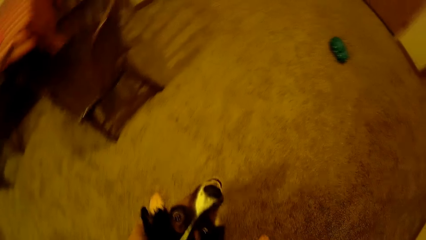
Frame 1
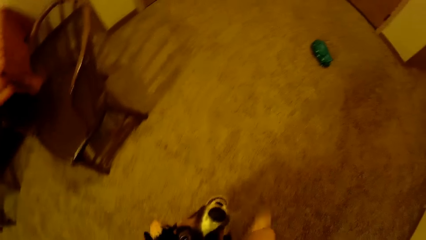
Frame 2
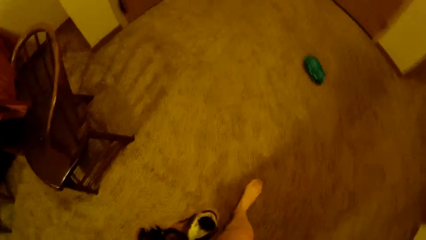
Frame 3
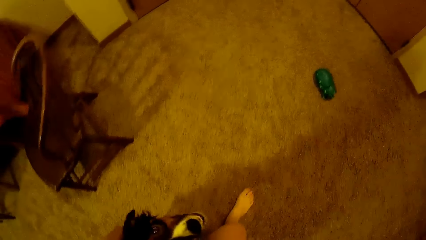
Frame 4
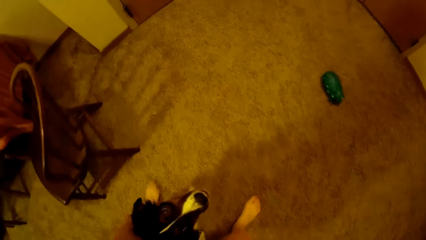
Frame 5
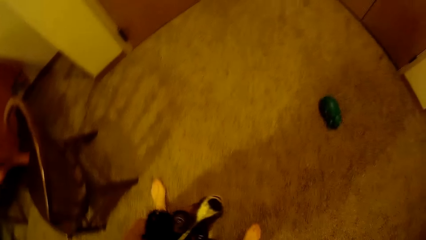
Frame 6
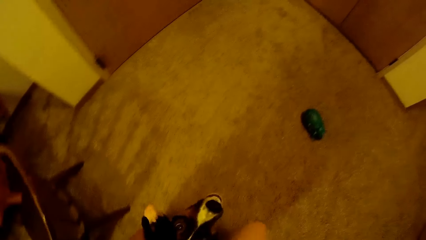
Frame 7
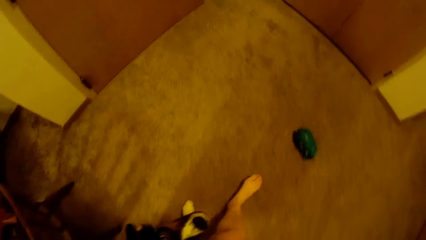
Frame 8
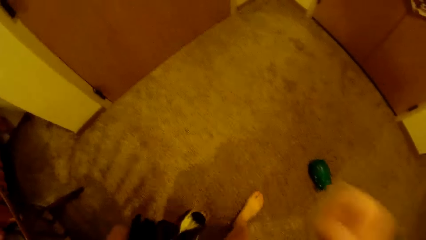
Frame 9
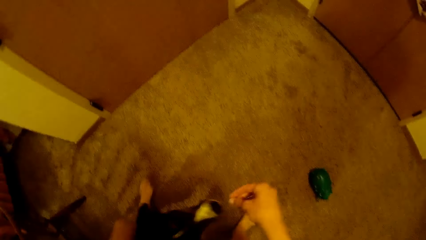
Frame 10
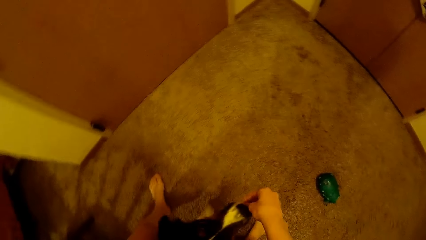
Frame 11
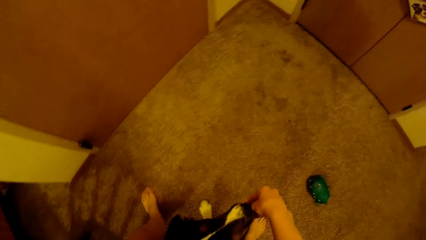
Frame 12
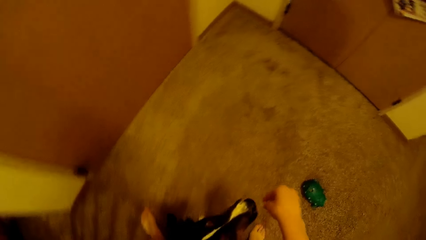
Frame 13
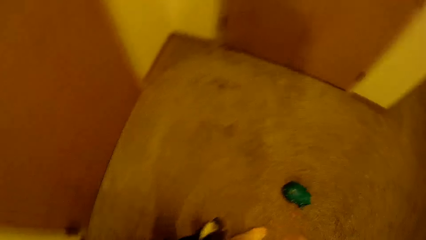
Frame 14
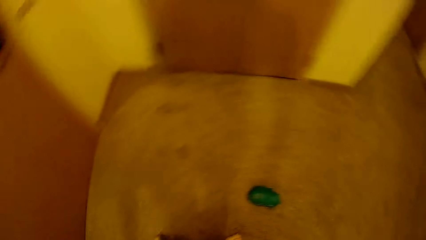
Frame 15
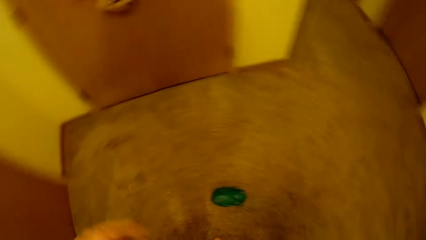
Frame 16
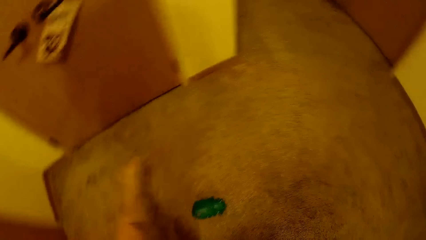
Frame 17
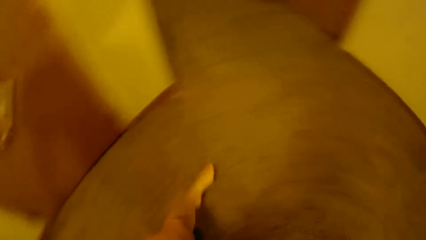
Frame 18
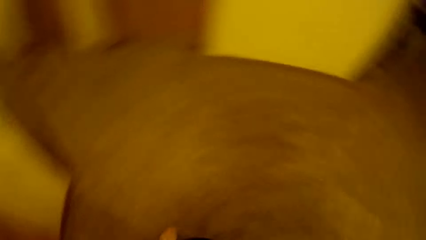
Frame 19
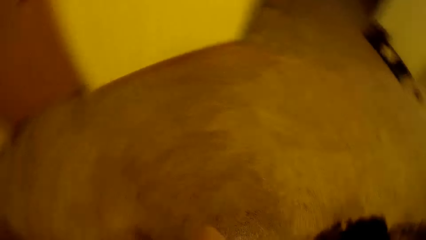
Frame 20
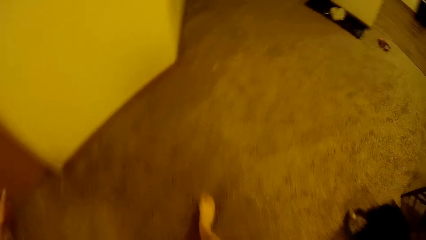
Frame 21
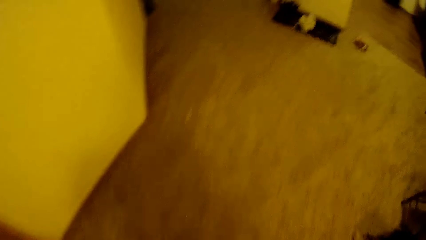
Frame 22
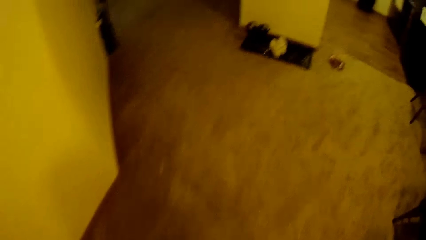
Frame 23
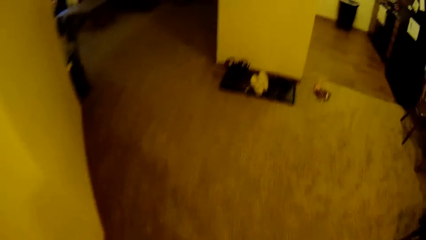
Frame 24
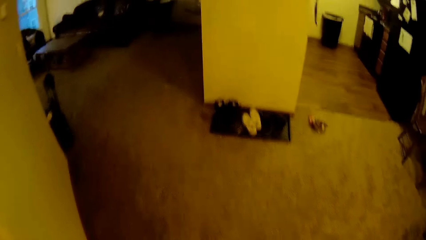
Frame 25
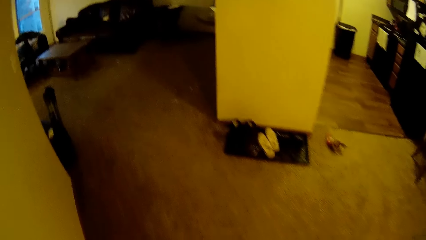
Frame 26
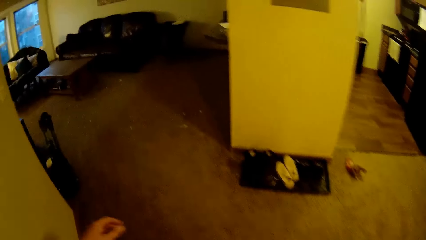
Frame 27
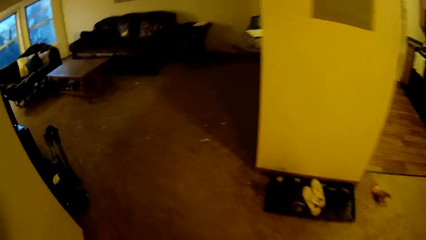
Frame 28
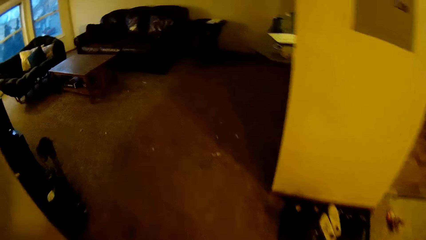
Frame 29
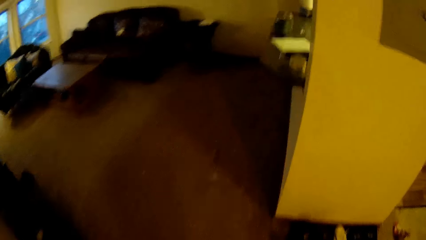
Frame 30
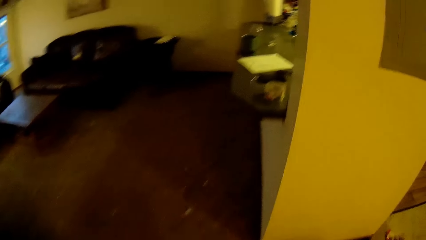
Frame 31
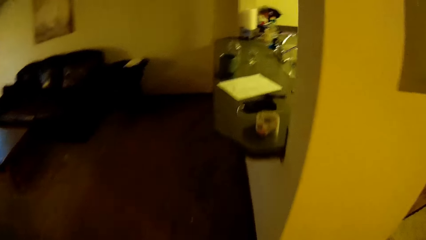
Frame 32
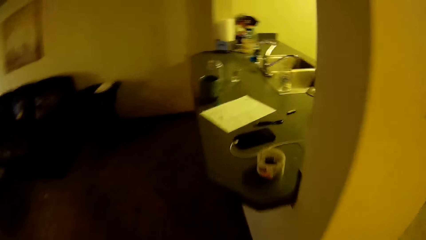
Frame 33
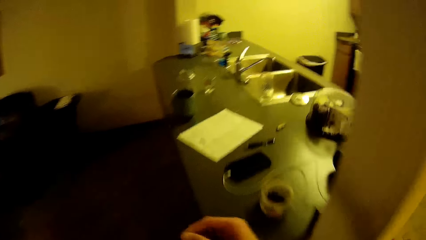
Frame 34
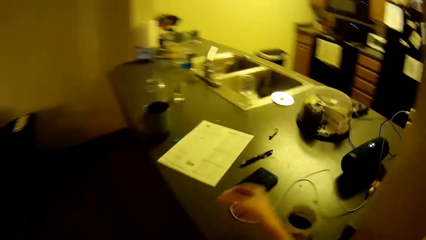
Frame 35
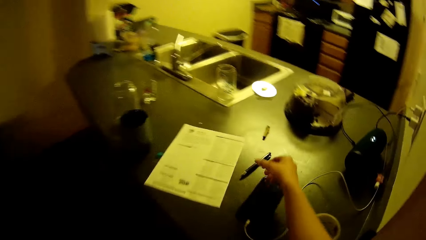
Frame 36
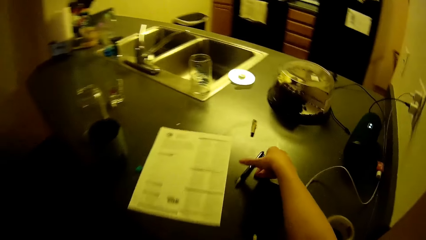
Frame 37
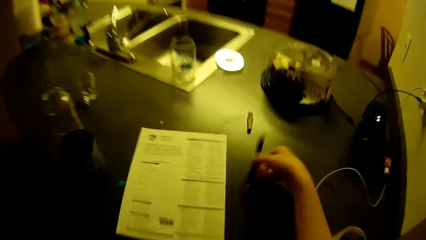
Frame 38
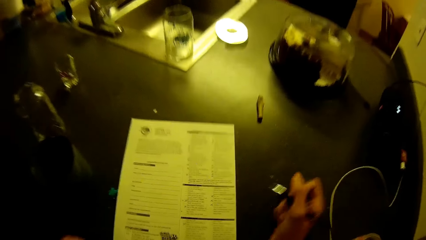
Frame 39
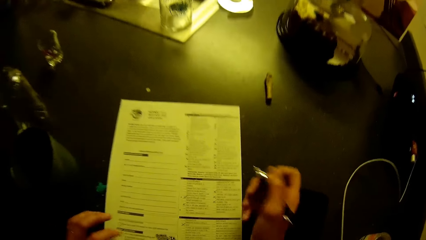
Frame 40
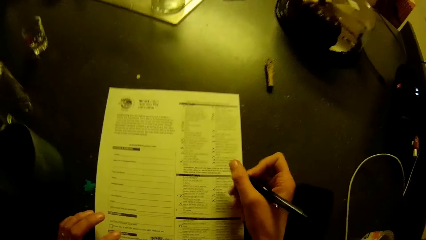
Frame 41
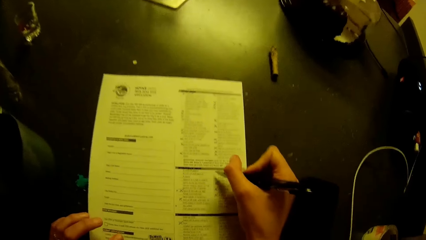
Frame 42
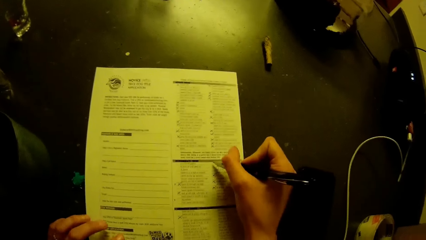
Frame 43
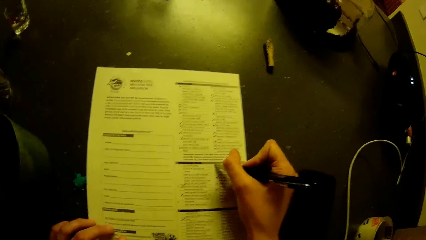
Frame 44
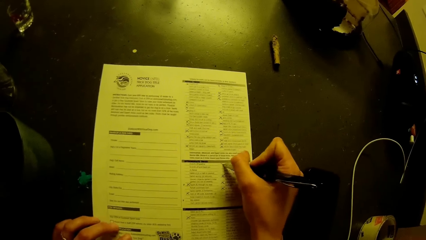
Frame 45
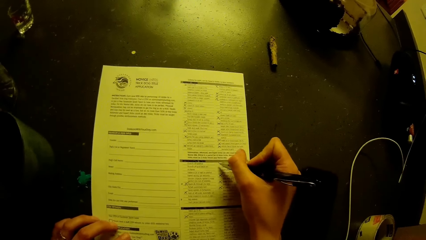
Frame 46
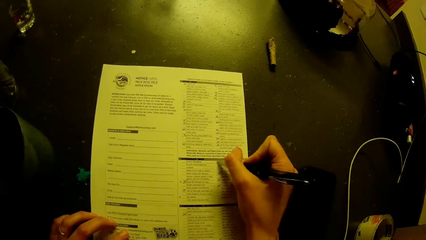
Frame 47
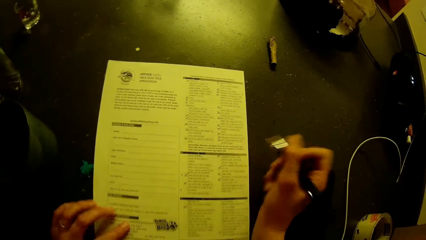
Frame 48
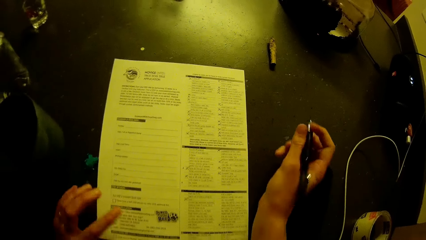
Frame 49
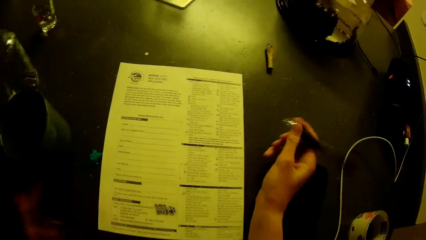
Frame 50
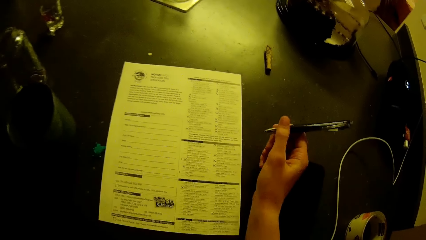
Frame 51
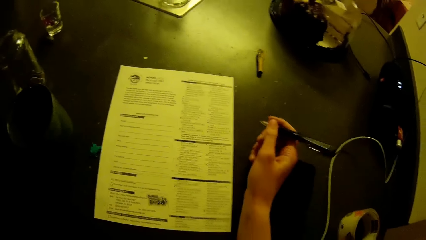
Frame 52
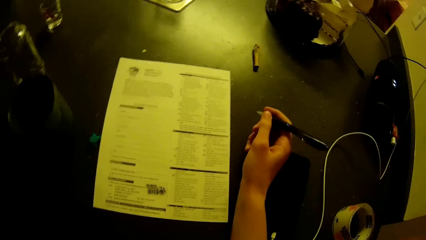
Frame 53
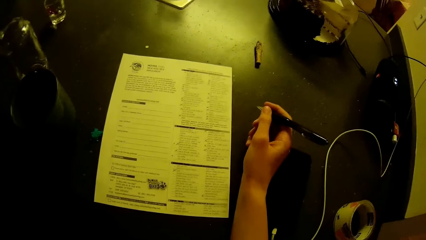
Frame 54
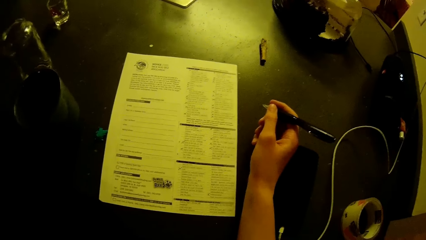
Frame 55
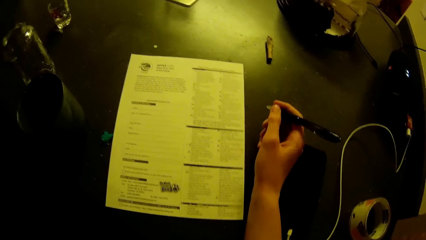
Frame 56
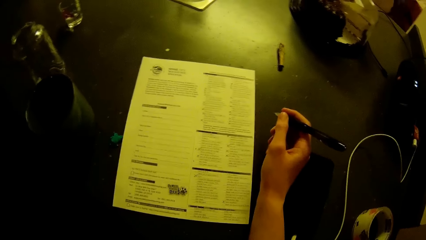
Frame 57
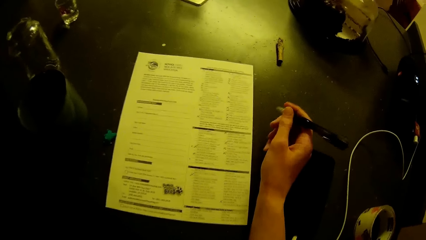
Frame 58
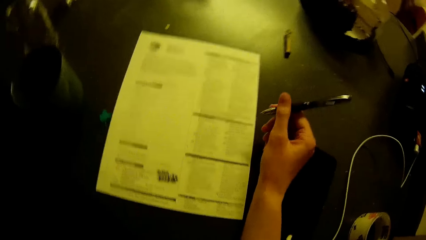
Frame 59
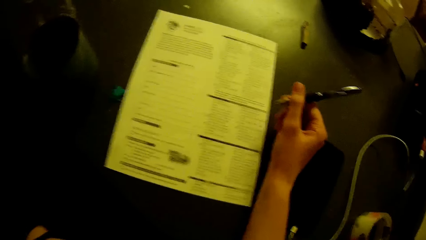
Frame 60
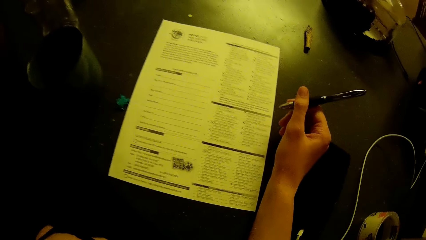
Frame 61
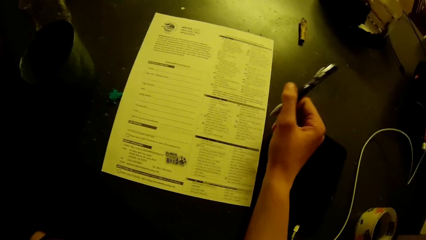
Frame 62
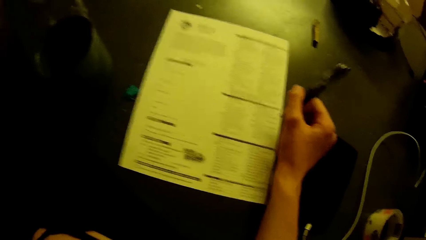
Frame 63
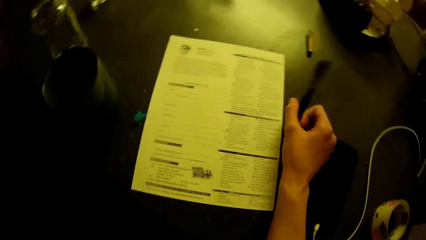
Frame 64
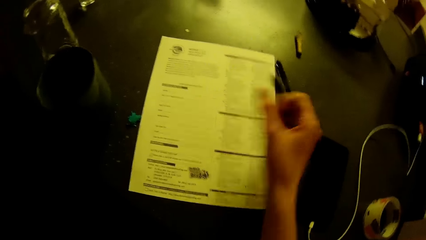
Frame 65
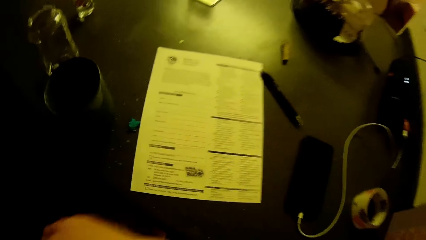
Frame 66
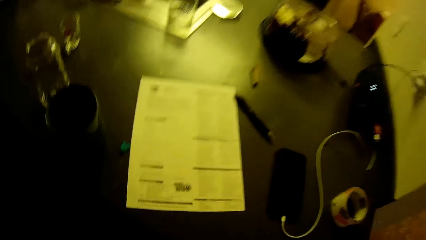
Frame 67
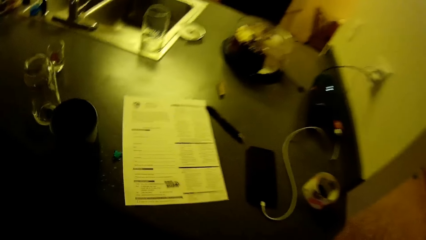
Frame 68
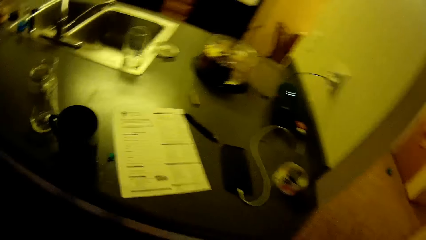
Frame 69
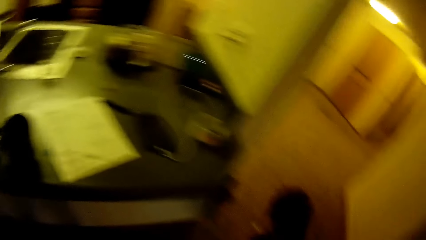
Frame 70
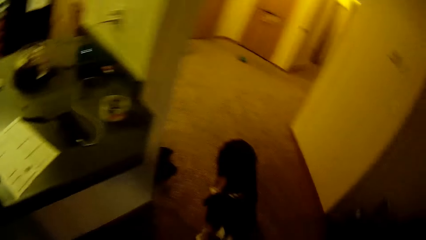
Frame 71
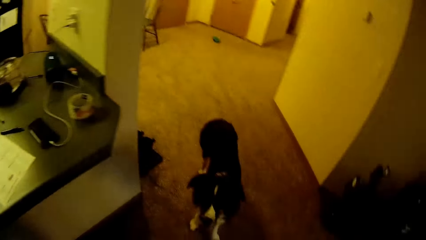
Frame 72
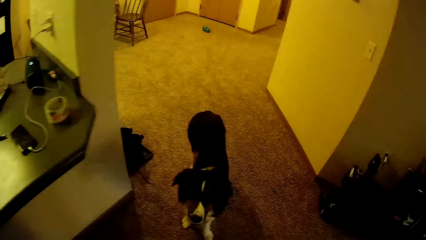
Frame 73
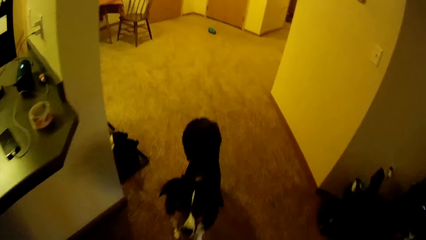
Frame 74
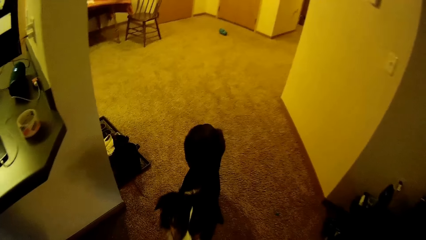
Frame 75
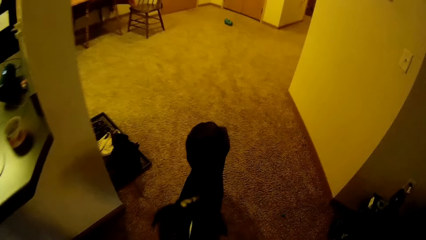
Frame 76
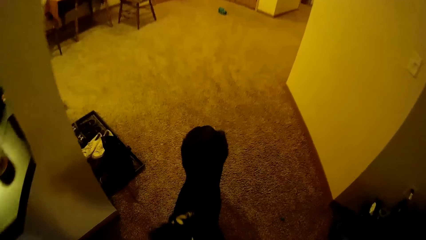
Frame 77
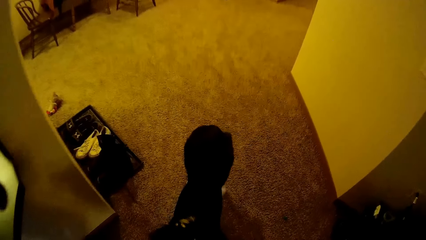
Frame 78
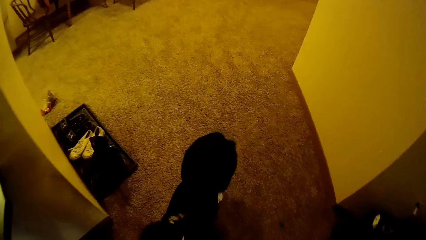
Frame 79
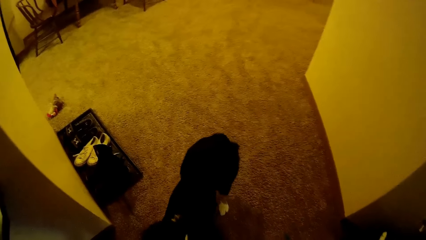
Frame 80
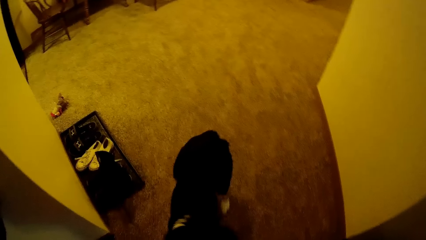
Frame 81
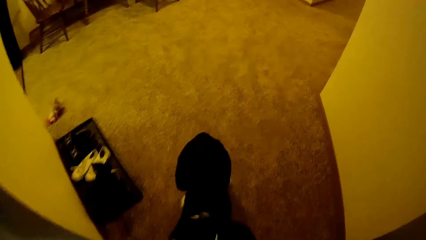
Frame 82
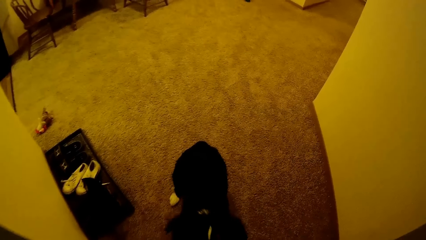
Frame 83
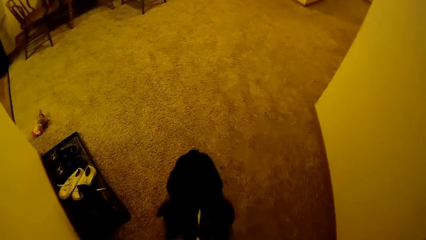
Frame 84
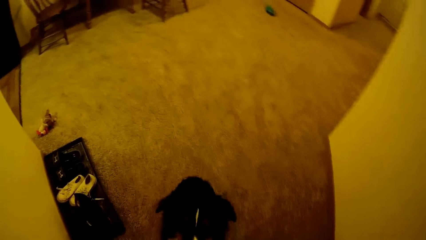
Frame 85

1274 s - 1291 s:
The camera wearer walks across the room. He picks up the pen on the table with his right hand. He fills the application checklist or paper on the table with the pen in his right hand. He looks at the paper. He drops the pen in his right hand on the table. He plays with the dog.
